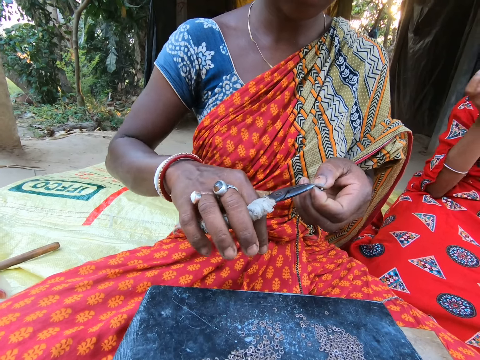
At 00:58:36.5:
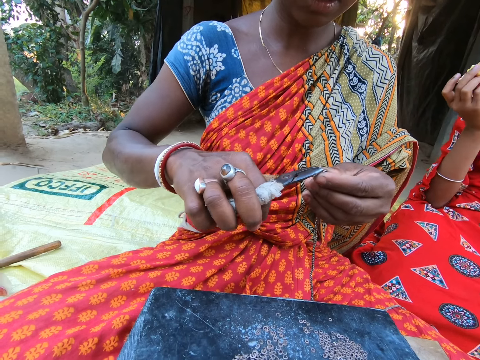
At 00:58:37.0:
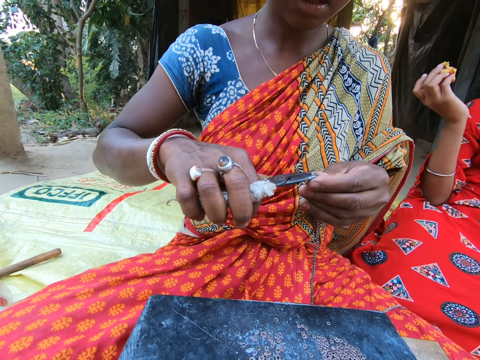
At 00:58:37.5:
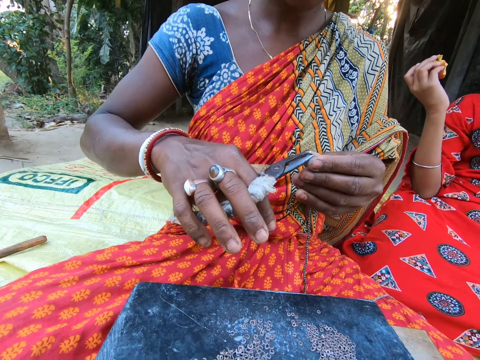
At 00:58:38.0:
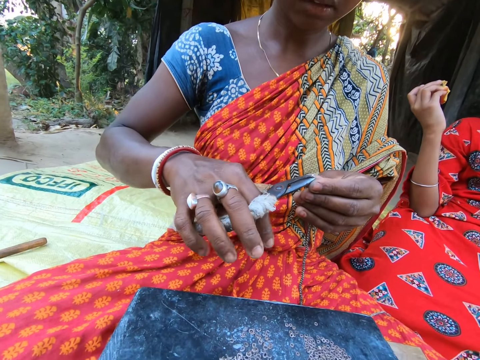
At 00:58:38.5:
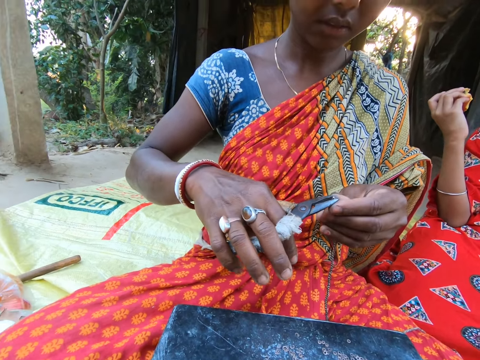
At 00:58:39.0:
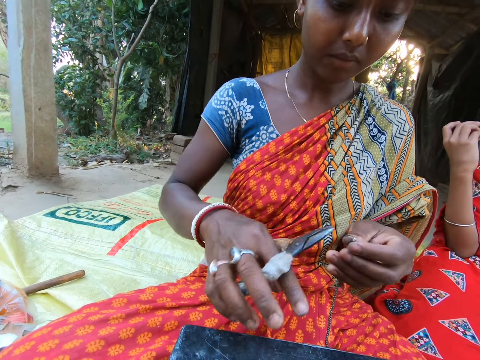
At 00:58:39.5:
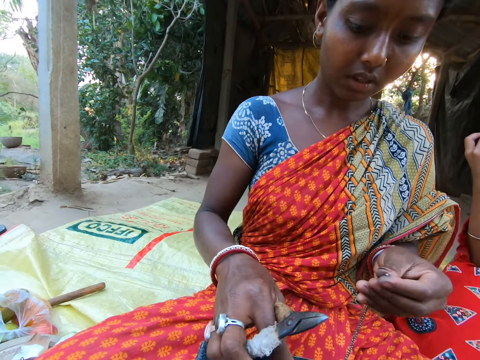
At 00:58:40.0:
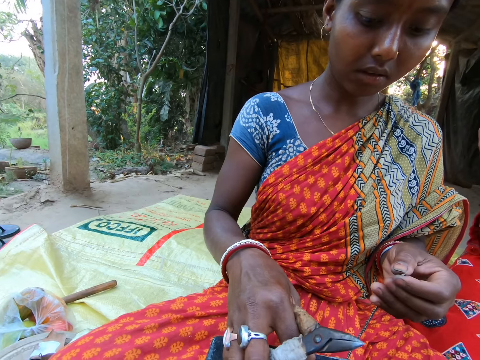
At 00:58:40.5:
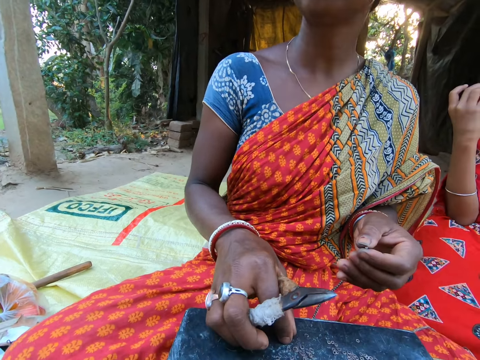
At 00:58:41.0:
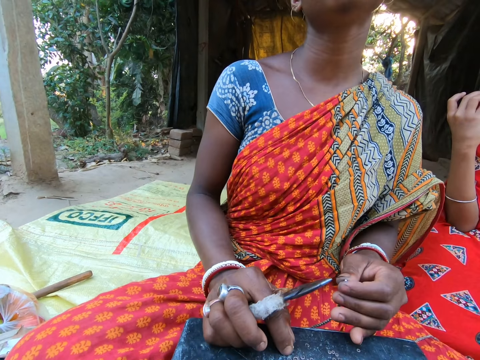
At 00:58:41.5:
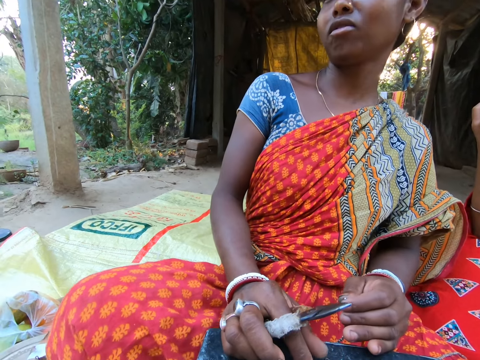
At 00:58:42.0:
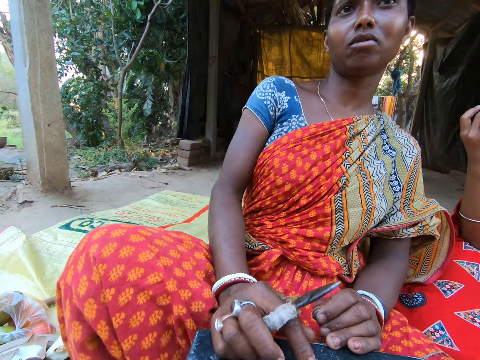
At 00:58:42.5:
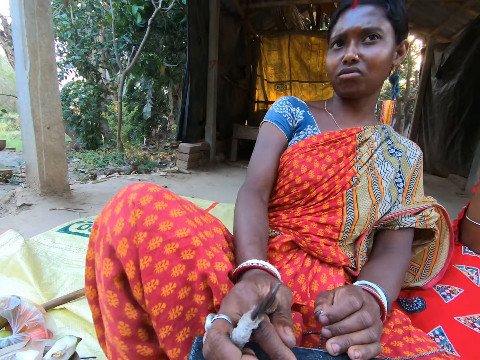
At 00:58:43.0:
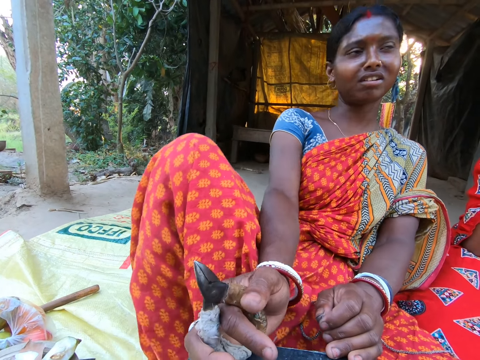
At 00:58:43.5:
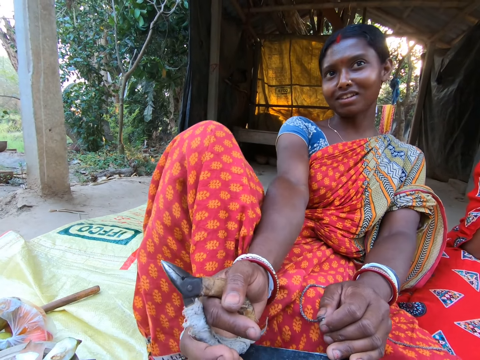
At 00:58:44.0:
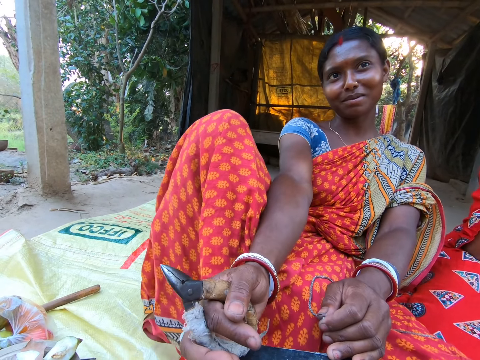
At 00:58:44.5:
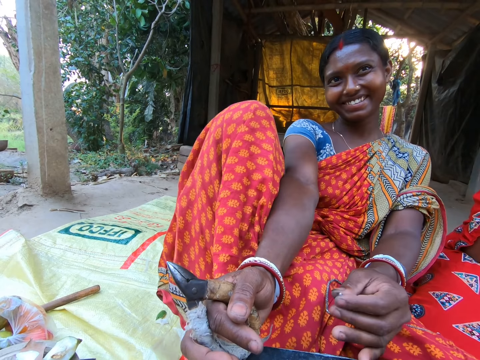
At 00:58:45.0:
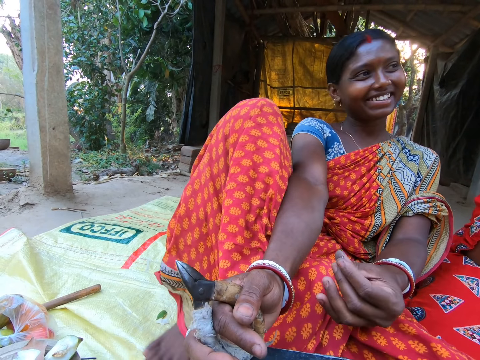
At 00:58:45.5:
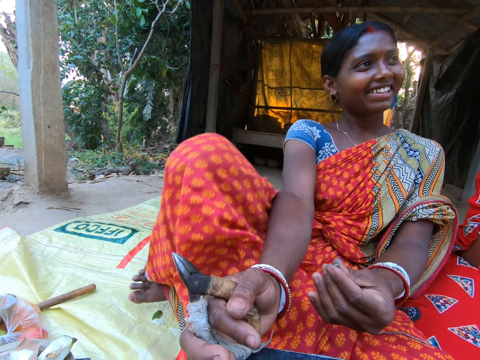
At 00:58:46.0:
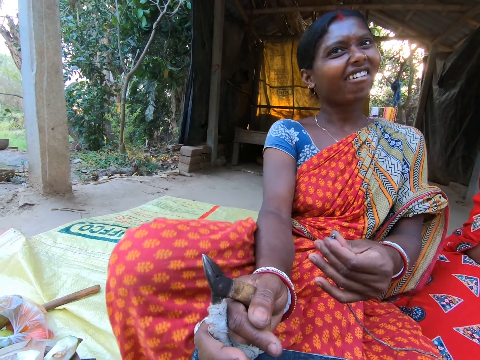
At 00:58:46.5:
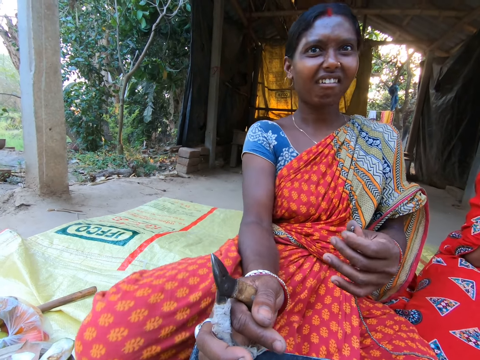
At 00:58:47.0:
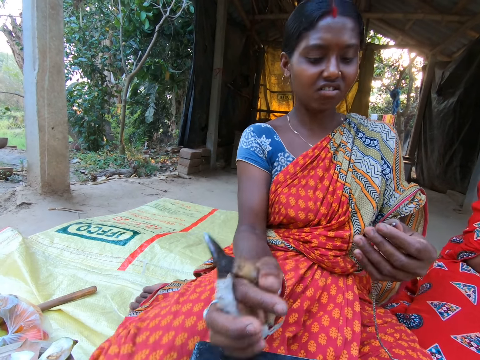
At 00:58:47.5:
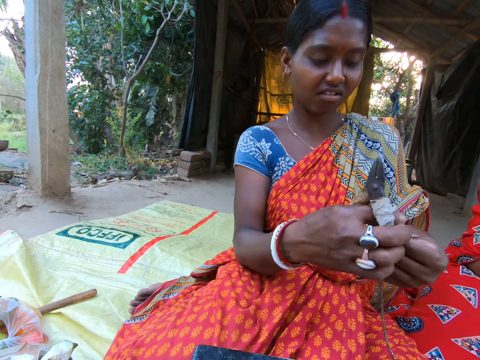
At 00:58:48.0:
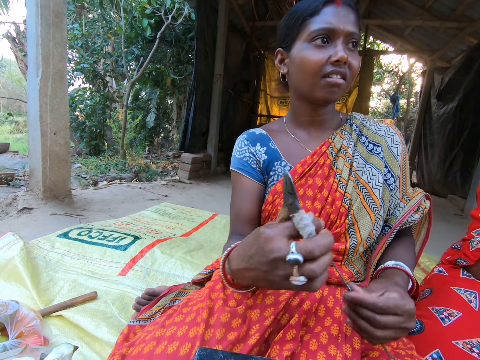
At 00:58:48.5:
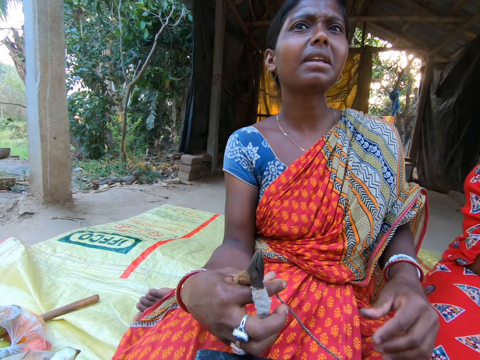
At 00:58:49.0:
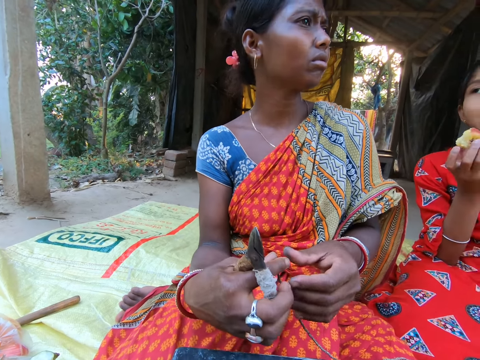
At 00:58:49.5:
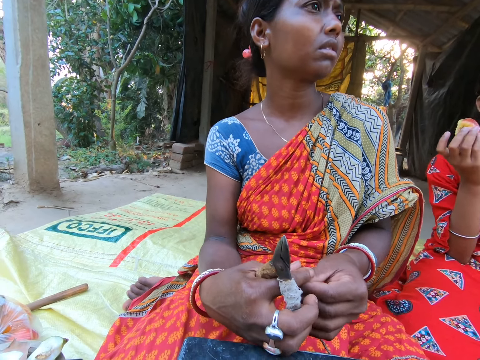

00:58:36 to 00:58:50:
A woman picks the ring from her left hand with the pair of pliers in her right hand. She places the ring on the string in her left hand with the pair of pliers in her right hand. The woman fiddles with the string in her hands.

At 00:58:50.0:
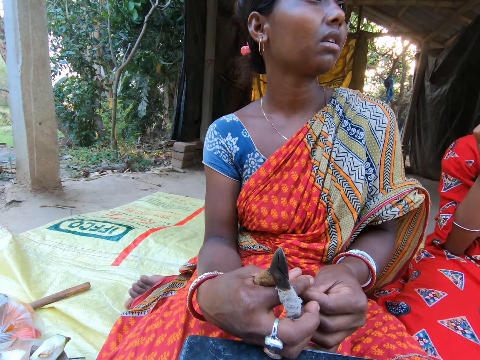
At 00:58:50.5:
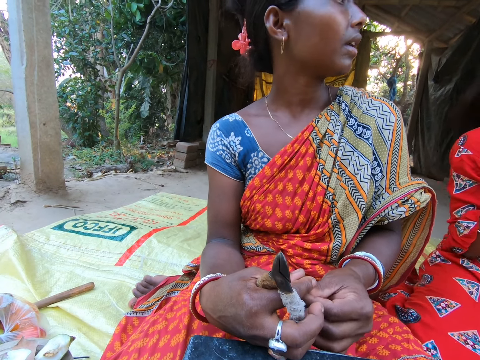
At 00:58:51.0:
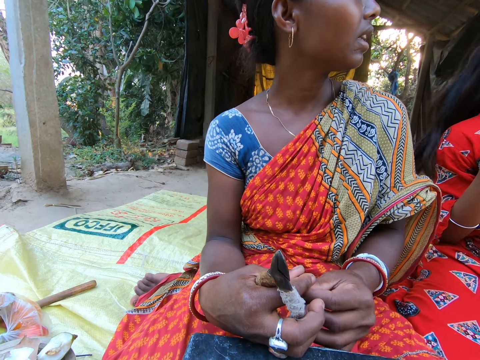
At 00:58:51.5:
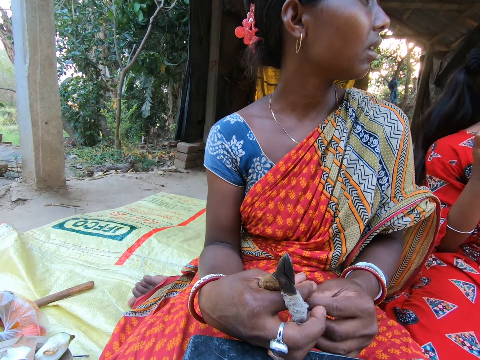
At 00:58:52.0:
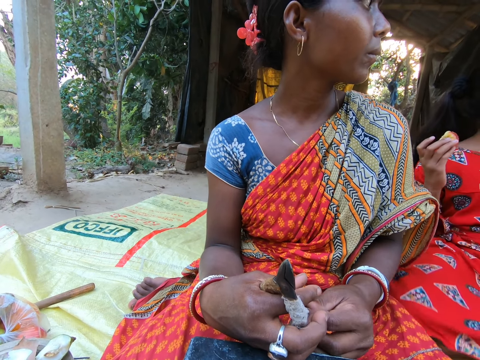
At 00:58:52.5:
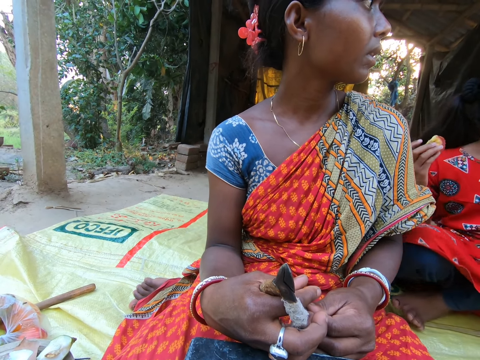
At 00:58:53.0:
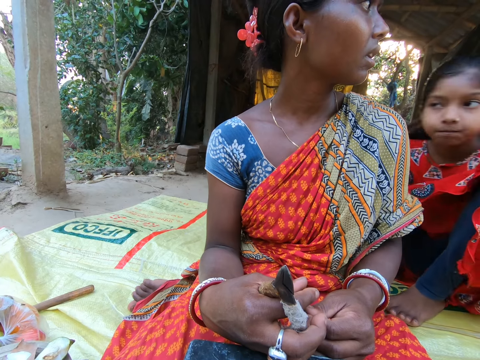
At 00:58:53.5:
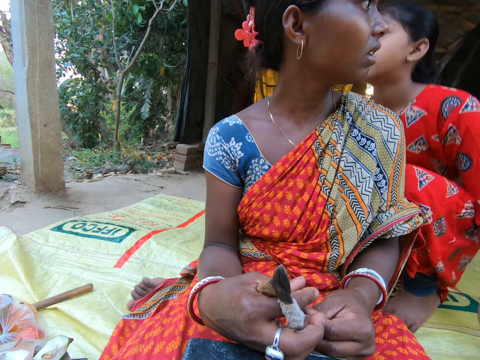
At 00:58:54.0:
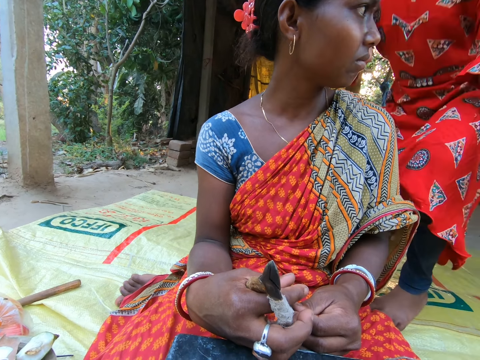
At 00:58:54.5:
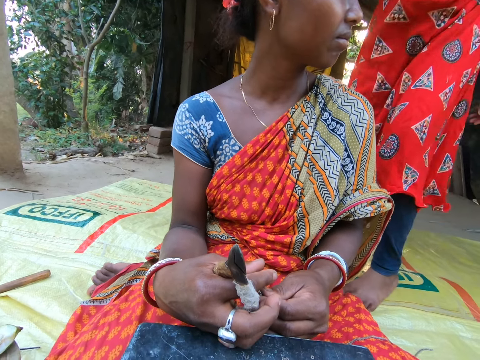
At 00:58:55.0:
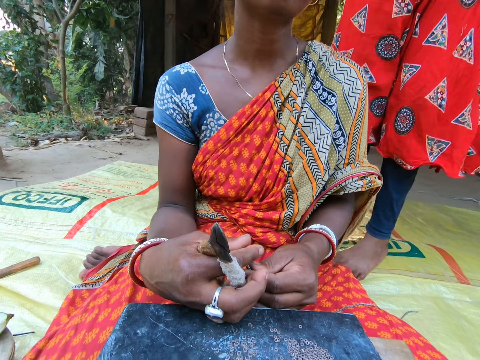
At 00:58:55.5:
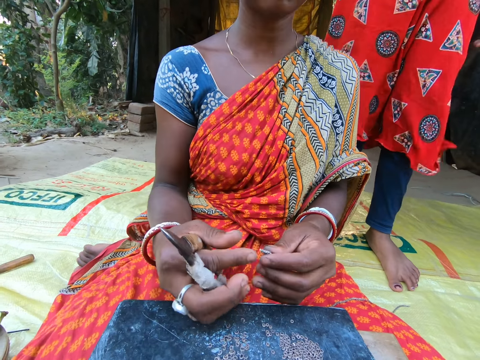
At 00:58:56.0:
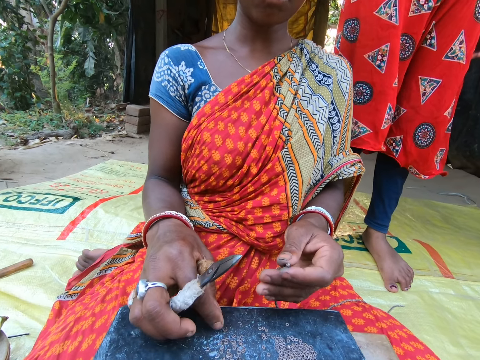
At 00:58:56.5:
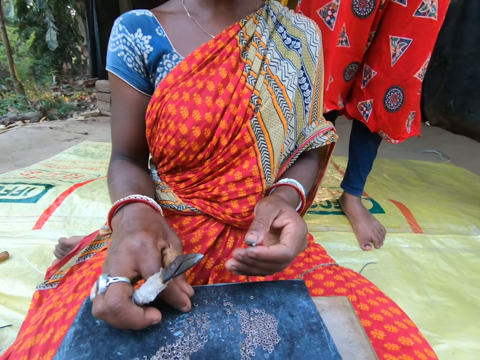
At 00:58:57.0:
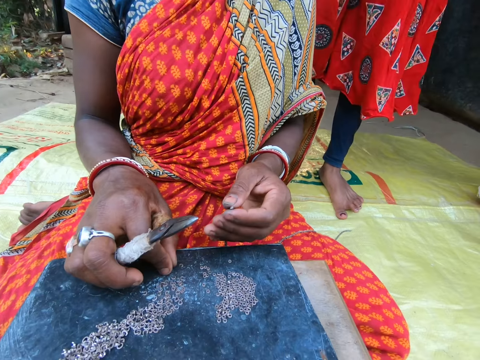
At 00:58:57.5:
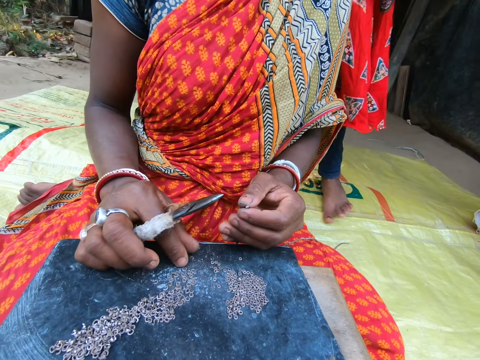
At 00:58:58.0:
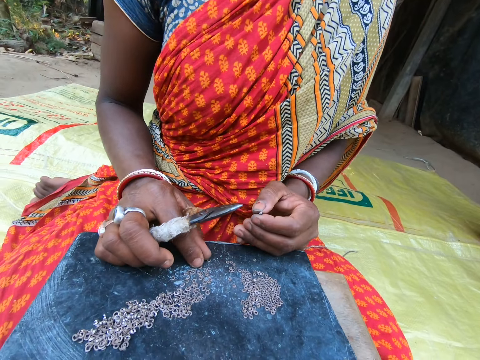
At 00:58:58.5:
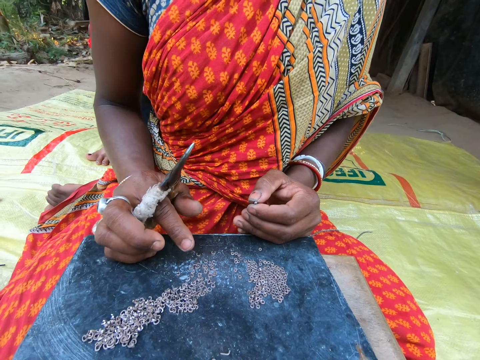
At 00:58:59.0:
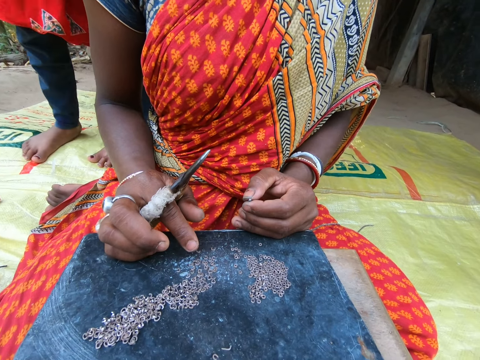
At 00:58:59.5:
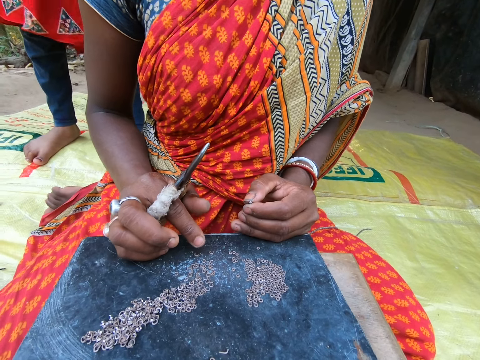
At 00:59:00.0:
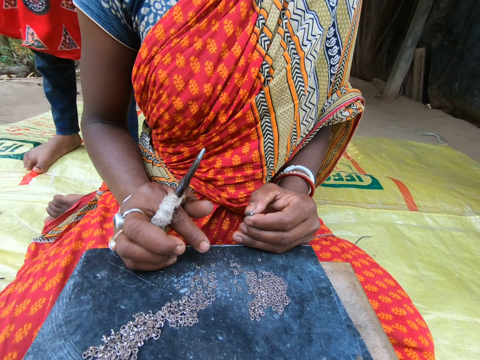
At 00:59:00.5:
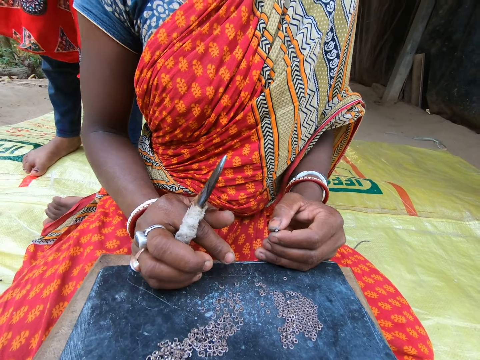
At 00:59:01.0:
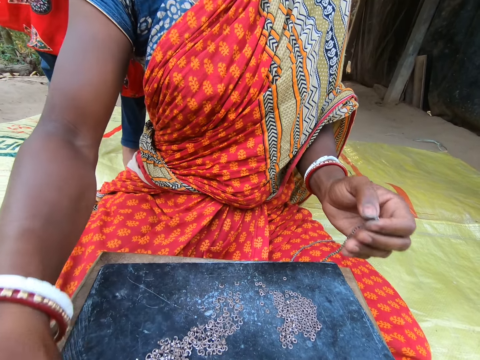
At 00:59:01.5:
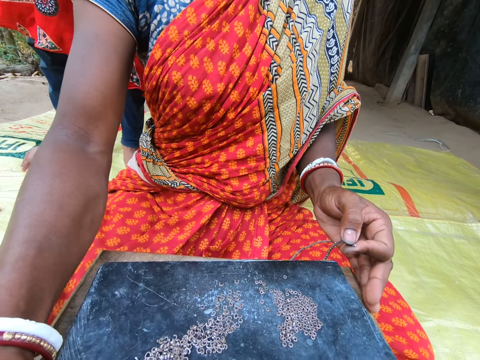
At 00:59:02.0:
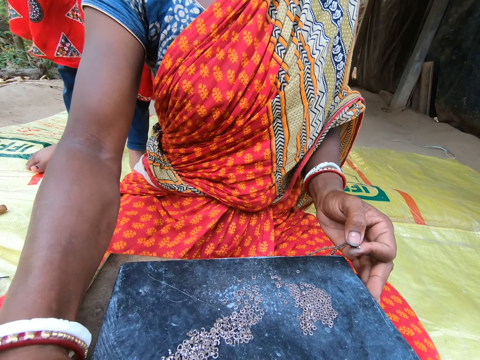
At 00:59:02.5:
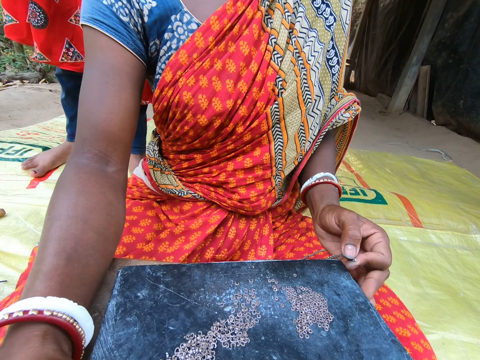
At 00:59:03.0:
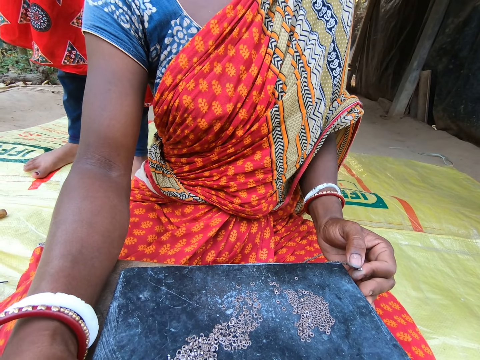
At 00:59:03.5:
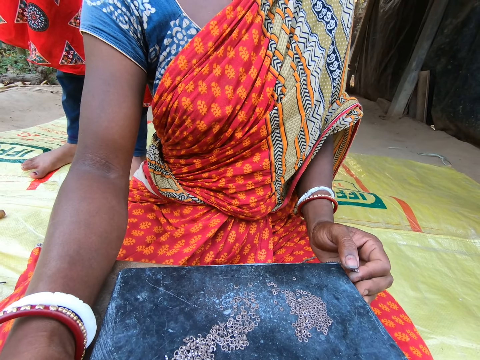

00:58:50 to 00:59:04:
A person looks around. The person puts beads in the rope.
